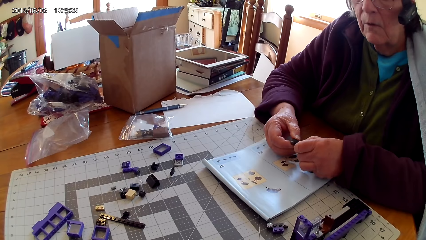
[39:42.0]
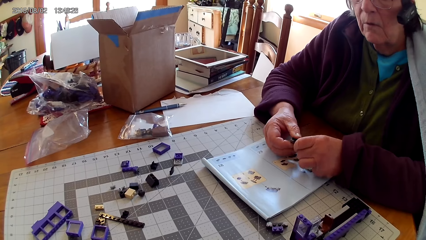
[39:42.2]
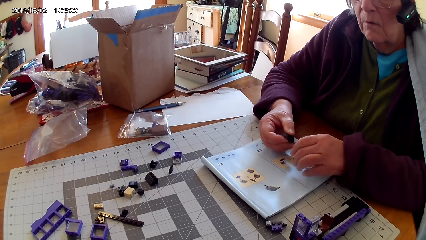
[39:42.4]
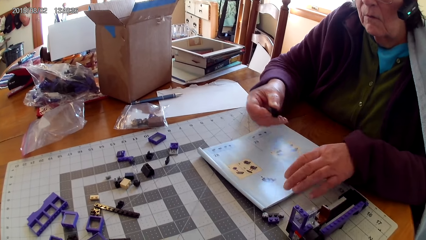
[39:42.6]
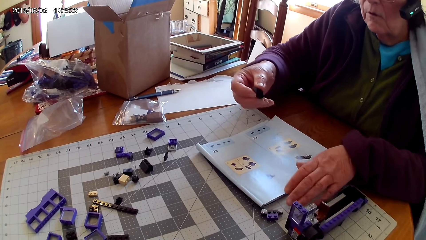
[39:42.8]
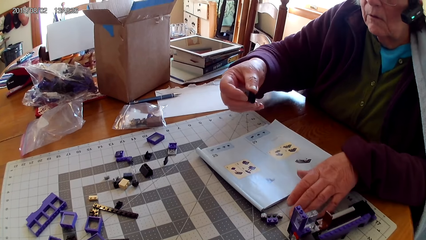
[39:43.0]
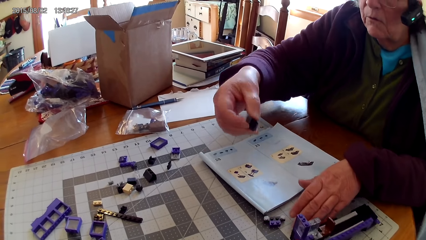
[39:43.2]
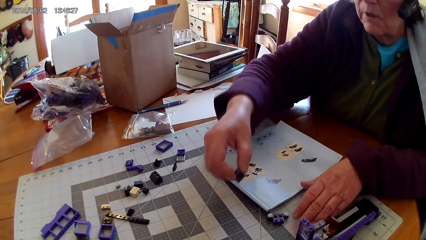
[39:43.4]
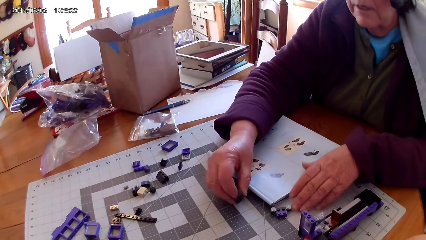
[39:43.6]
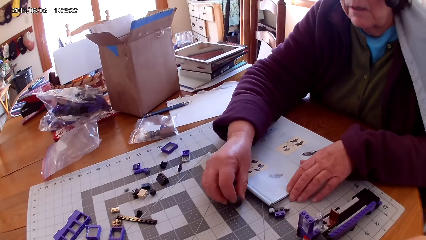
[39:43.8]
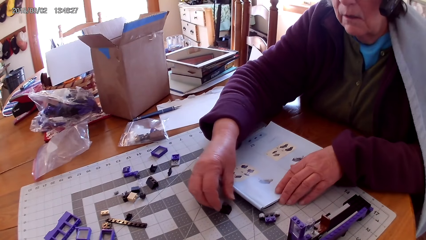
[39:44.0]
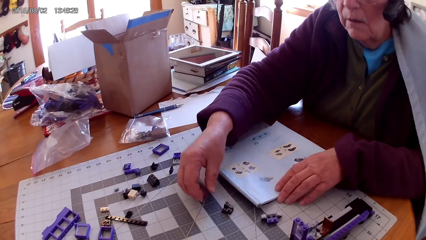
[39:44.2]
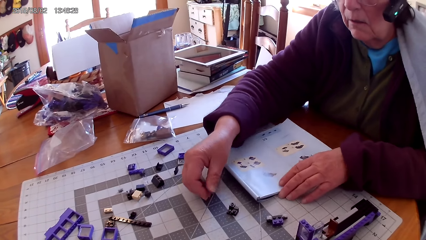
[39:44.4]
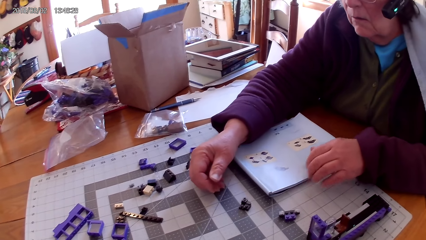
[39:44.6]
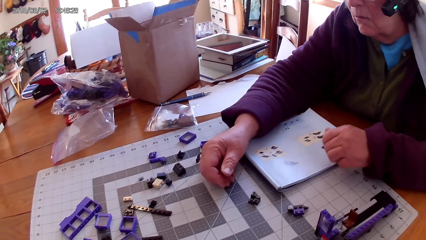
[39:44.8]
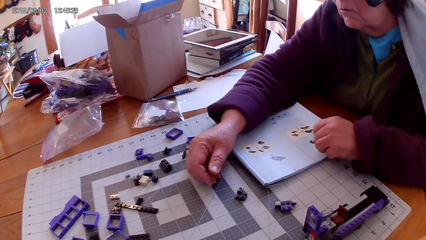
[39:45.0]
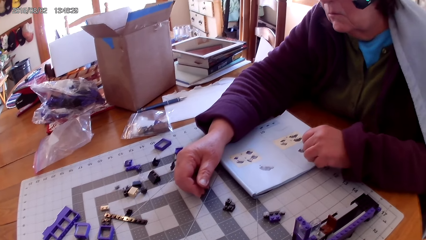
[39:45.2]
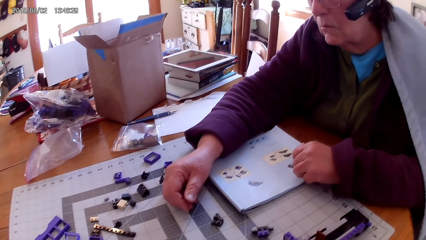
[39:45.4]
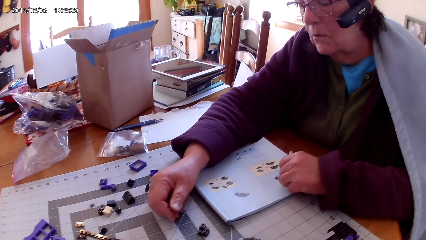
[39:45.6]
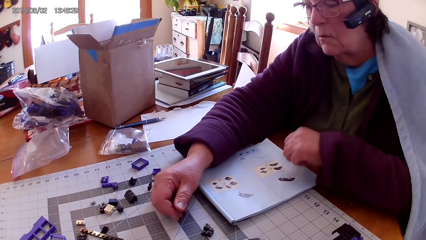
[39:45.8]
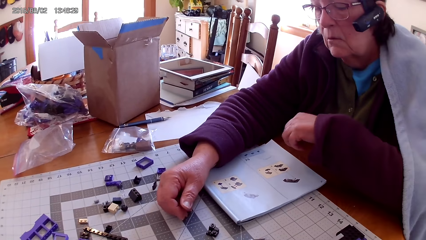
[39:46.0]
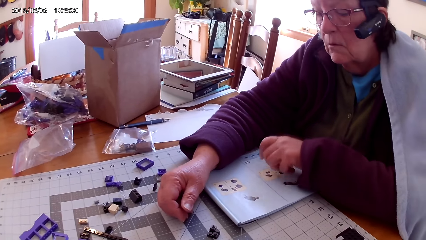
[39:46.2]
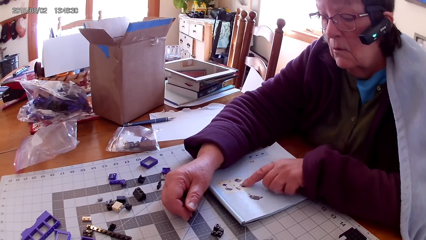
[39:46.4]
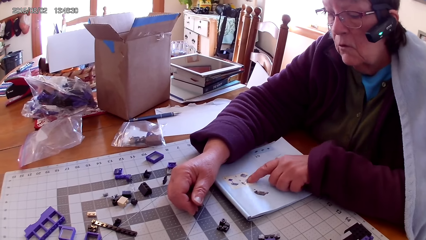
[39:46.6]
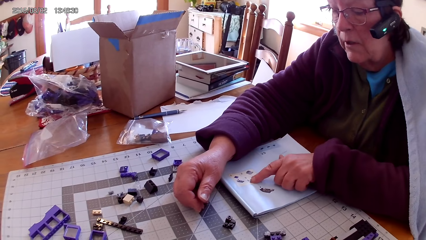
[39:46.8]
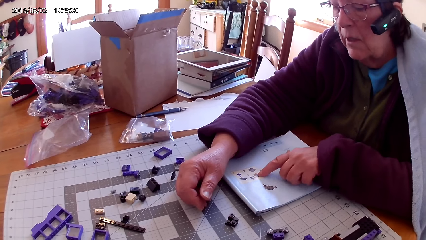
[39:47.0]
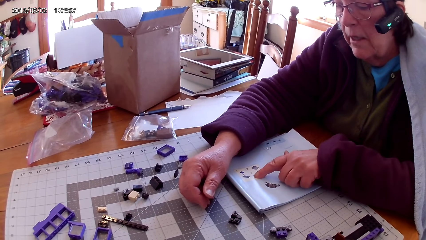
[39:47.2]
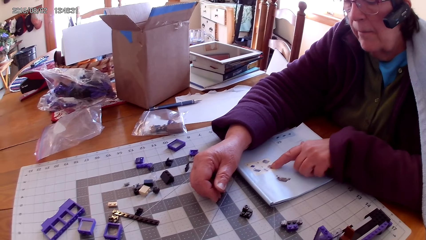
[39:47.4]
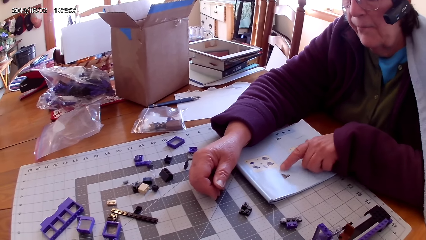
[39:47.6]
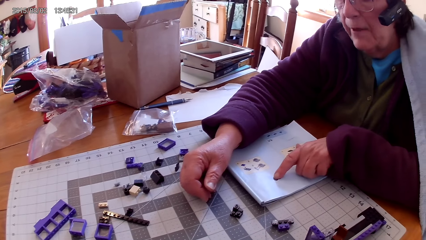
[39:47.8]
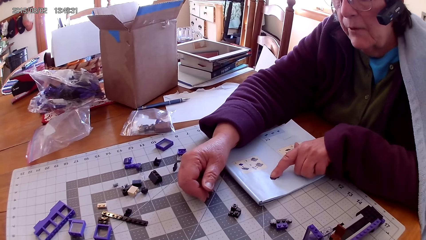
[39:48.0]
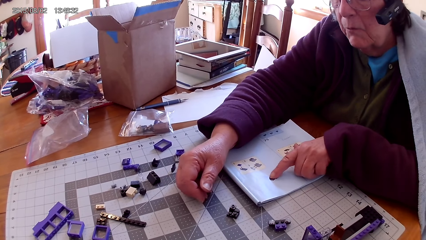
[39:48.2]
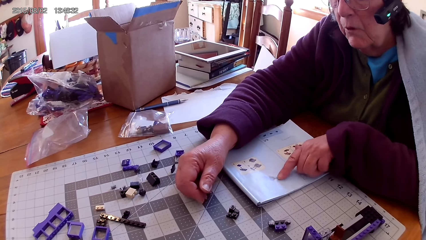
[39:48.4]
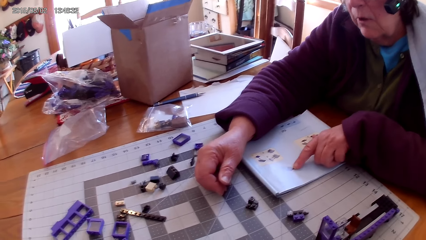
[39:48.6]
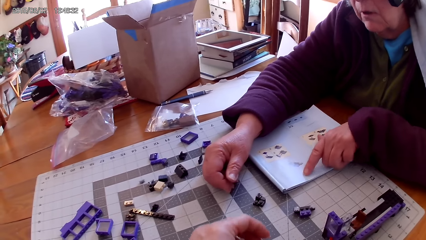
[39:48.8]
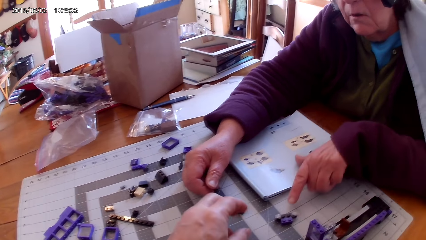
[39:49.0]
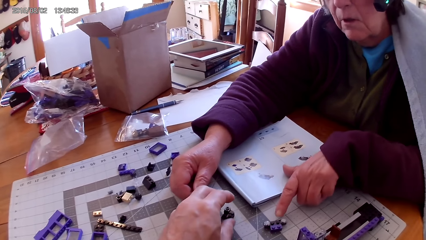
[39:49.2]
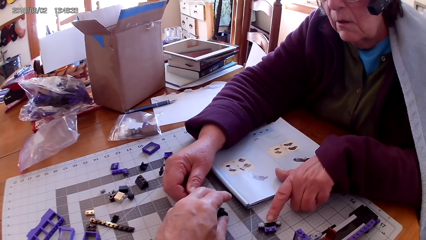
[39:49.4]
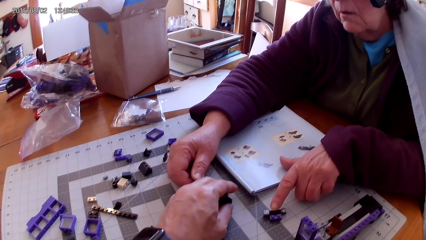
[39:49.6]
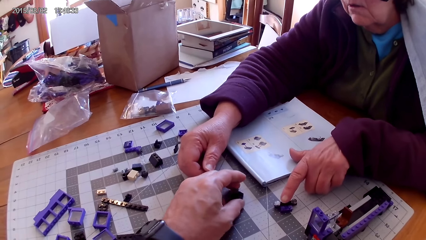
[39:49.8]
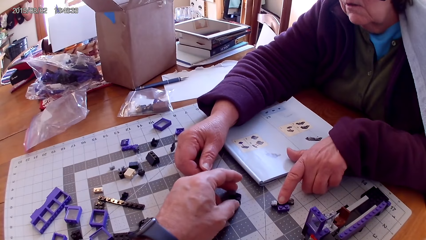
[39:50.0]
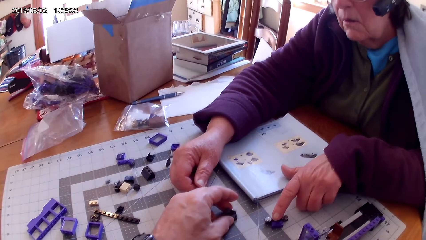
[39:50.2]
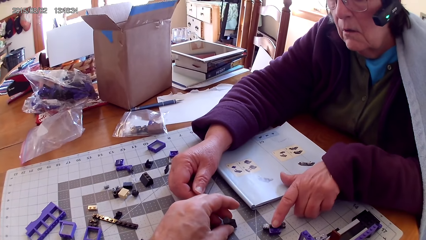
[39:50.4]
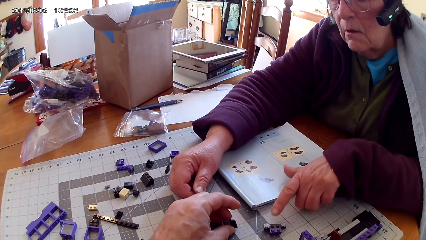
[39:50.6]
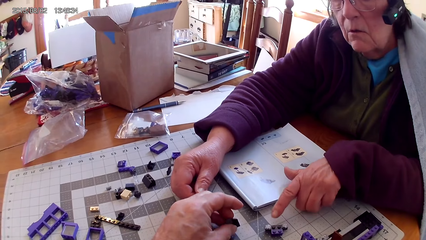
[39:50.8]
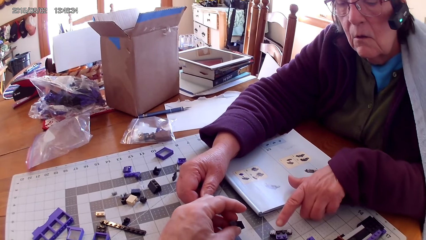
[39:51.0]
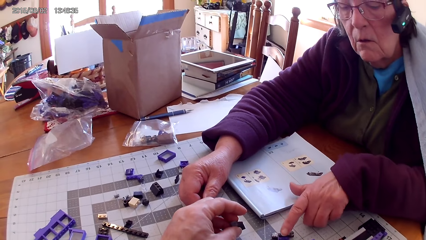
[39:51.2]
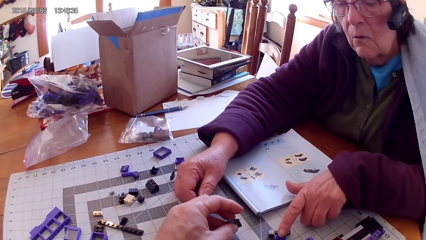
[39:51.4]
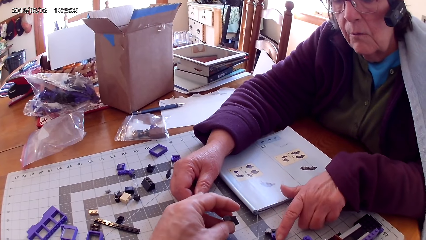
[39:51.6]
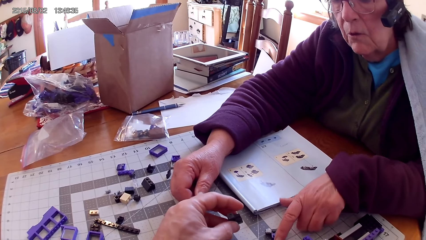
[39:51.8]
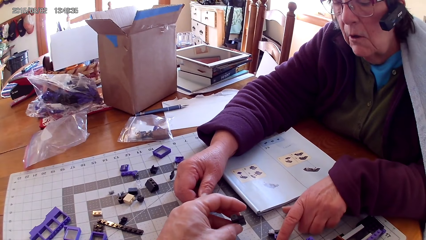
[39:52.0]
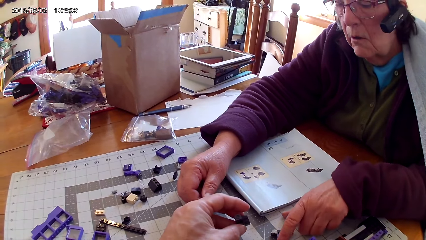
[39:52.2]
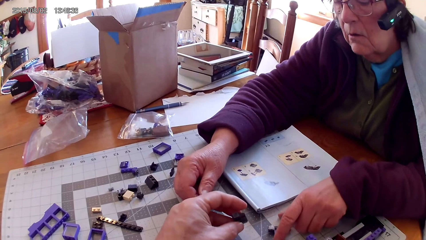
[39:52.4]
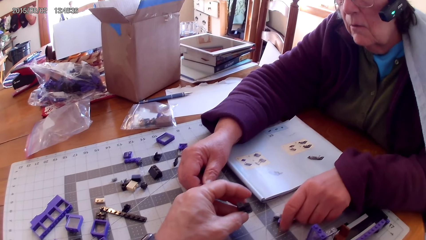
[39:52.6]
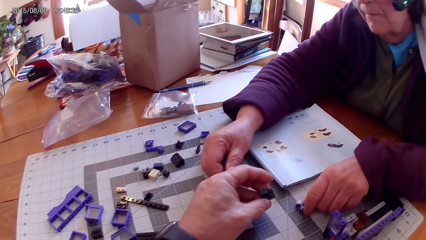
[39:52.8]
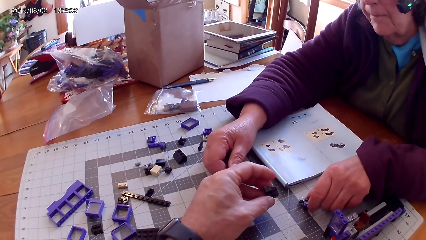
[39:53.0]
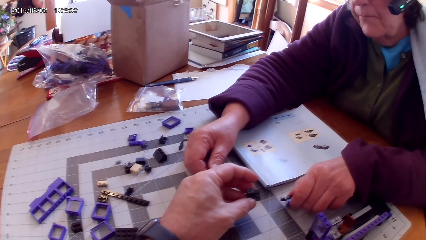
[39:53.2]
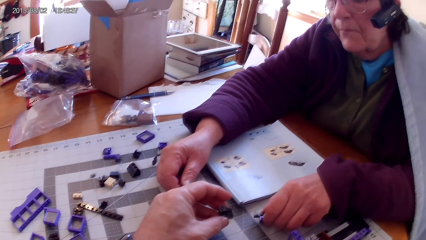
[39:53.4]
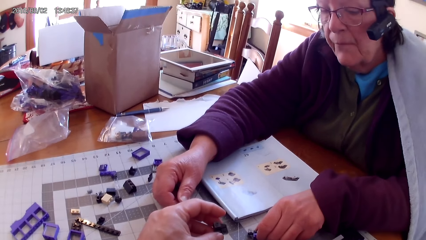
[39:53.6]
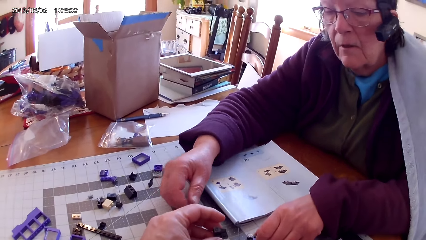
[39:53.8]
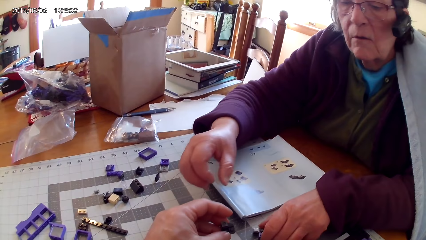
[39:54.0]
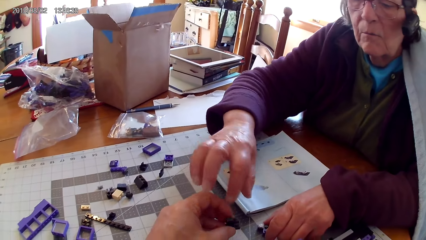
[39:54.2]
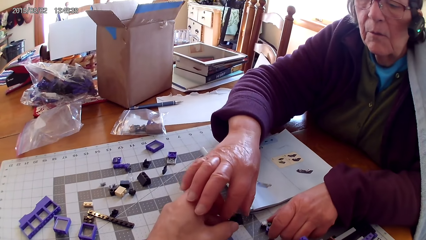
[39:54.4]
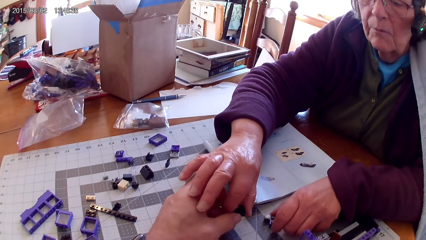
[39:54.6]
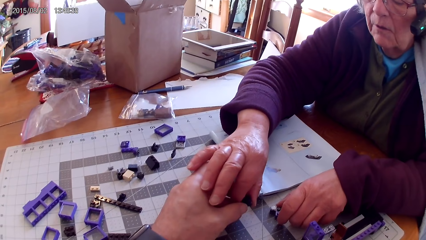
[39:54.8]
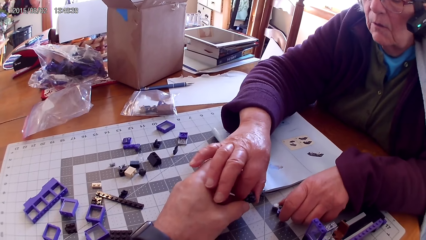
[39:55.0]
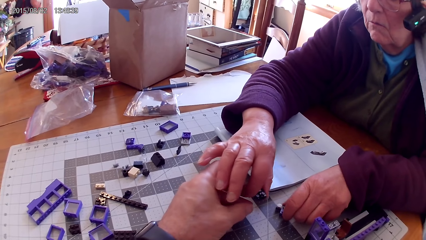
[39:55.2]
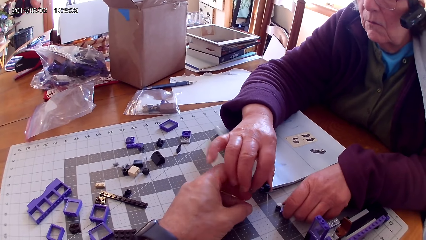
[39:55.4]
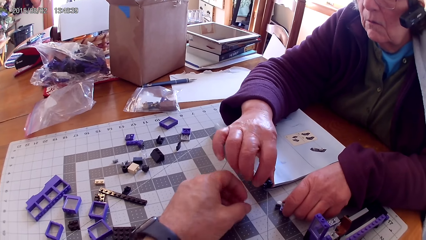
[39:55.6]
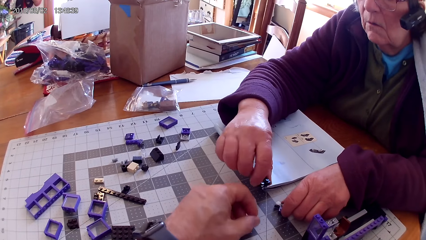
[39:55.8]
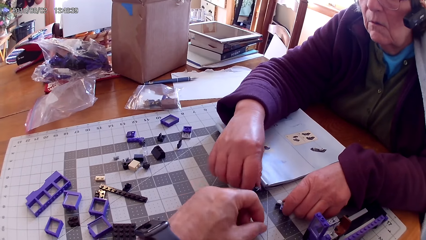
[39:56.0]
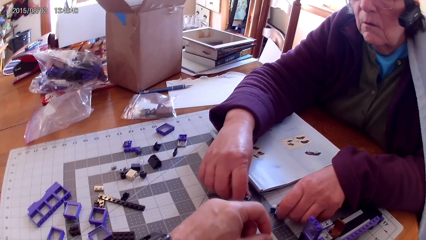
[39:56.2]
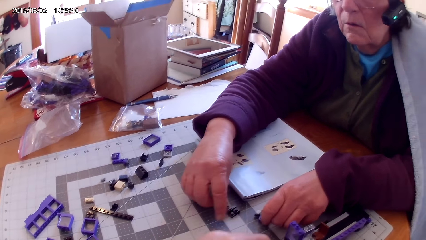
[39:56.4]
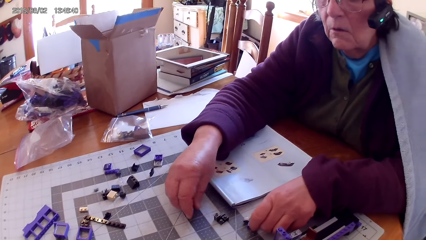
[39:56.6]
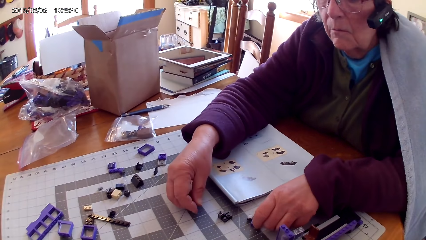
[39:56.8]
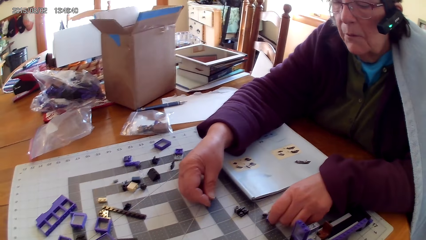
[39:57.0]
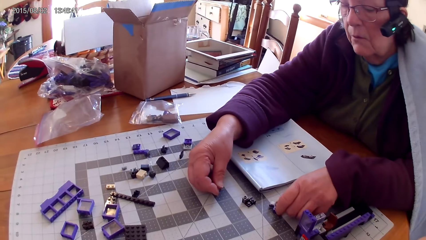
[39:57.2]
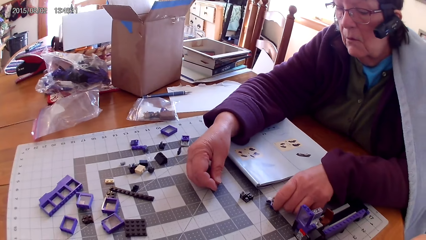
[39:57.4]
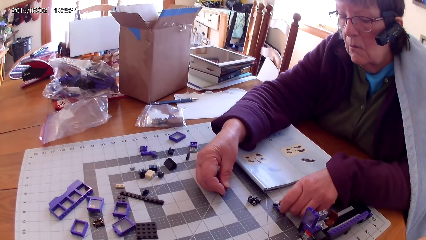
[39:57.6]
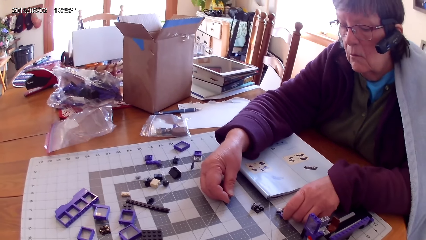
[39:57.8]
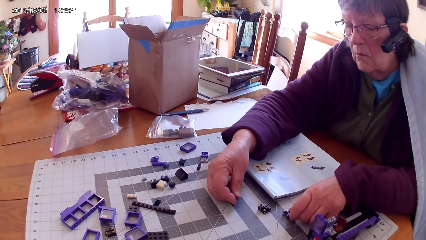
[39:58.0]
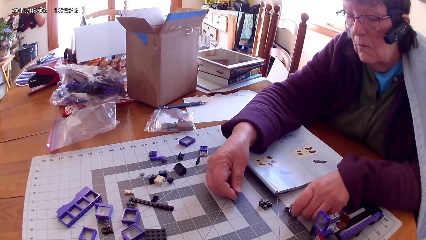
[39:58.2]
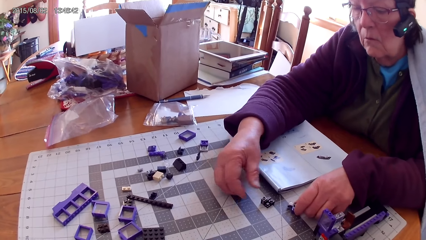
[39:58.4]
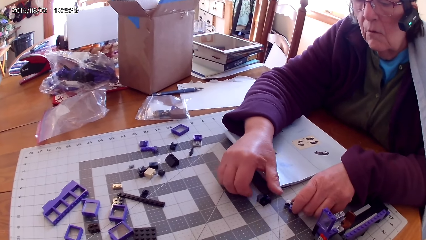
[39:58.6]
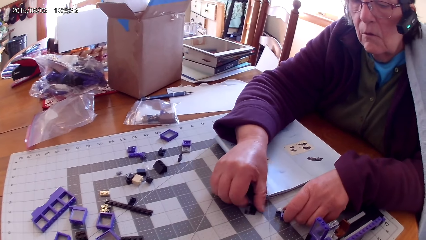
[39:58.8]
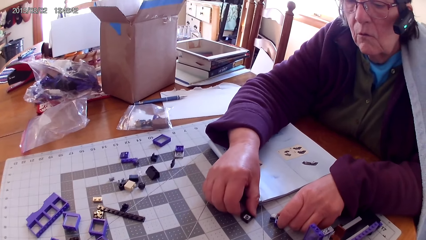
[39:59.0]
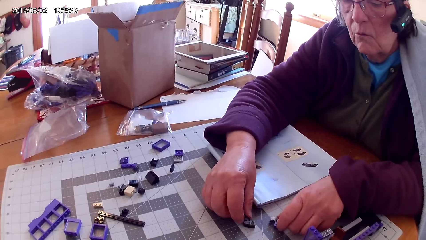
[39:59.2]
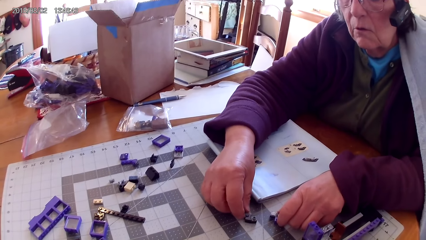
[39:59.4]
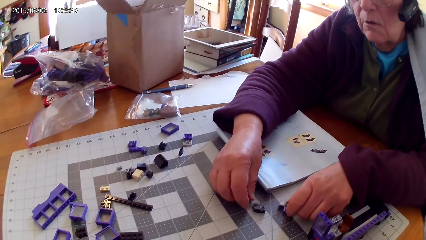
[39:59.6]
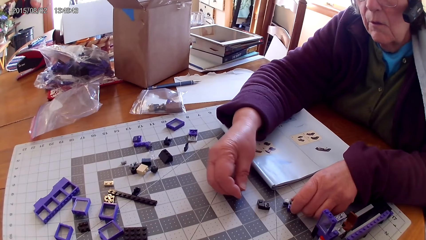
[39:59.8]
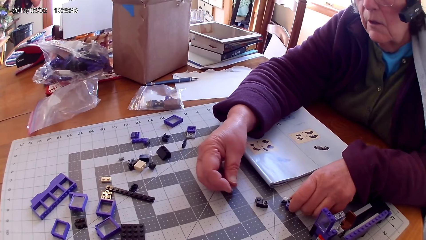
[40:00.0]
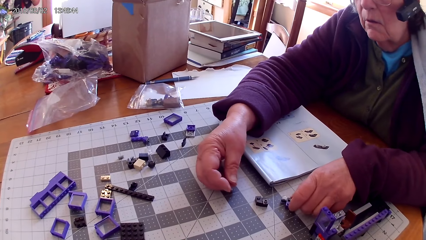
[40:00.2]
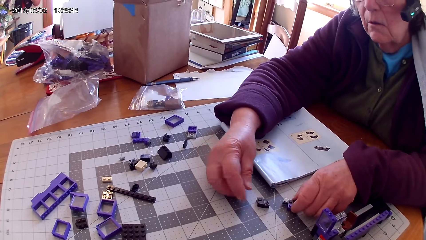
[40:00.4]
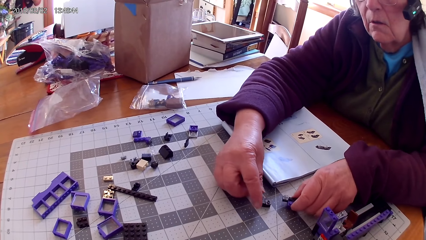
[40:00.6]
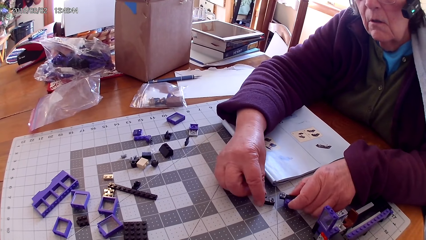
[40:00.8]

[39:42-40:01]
A lady puts the joined plastic blocks on the table. She reads the lego book and points at a drawing on a book. She points at the plastic interlocking blocks on the table. The camera wearer picks up the plastic interlocking blocks on the table. The lady takes a plastic interlocking block from the camera wearer, puts the plastic interlocking block on the table, and turns the plastic interlocking block on the table.
